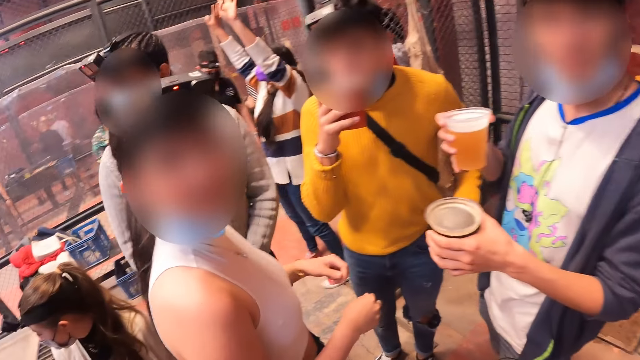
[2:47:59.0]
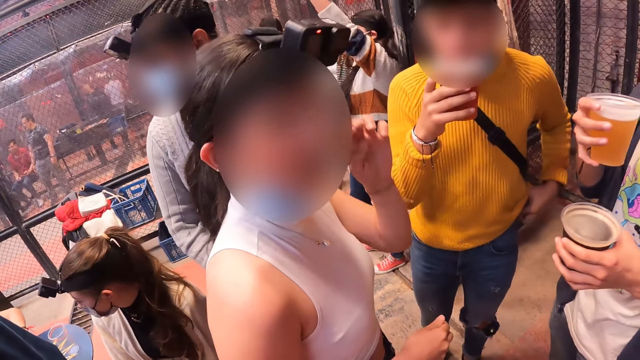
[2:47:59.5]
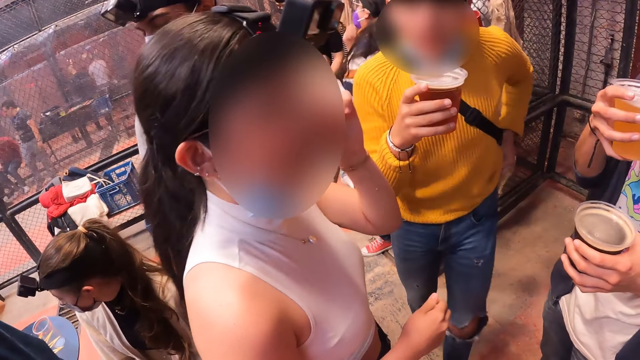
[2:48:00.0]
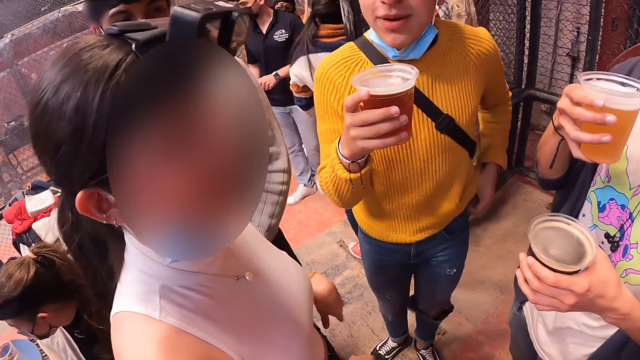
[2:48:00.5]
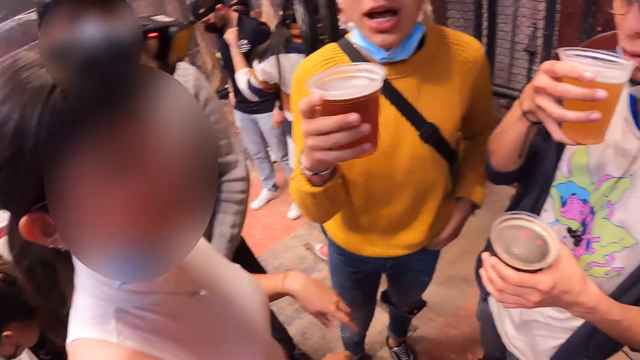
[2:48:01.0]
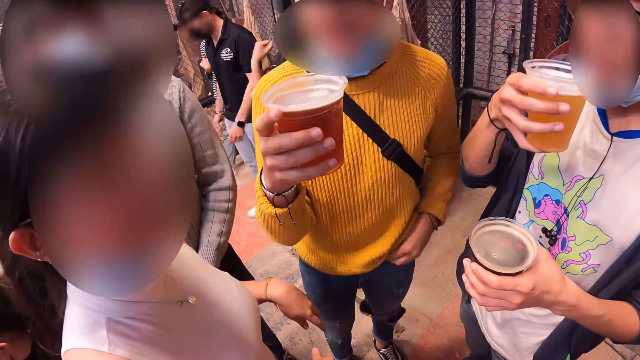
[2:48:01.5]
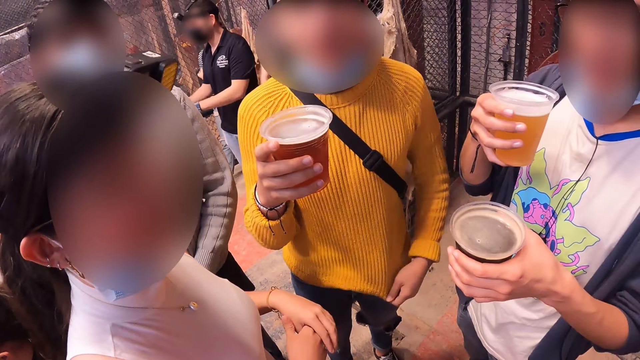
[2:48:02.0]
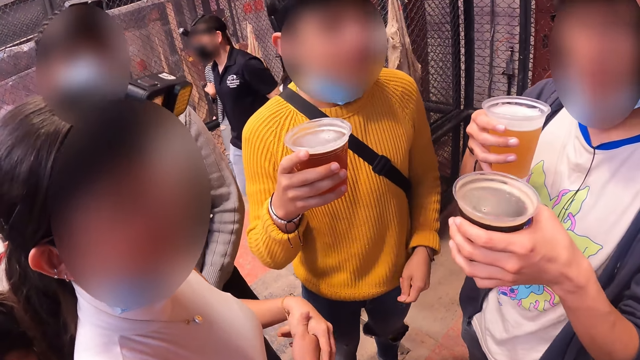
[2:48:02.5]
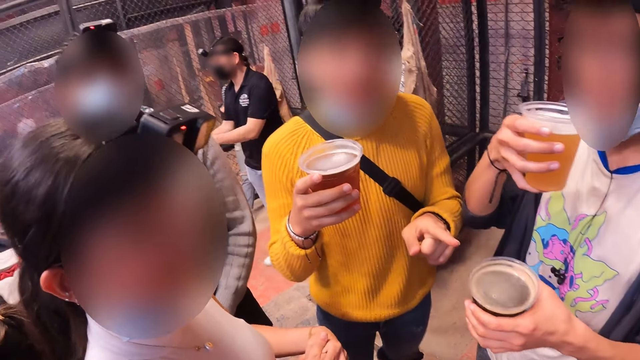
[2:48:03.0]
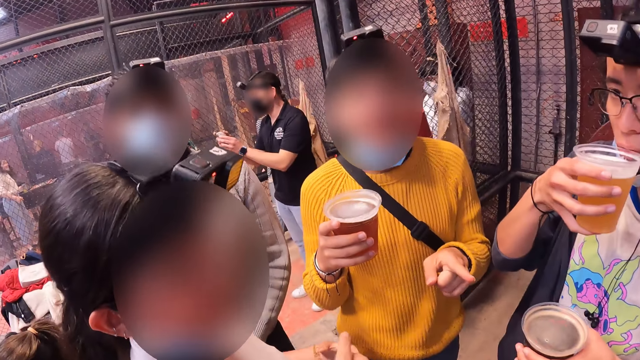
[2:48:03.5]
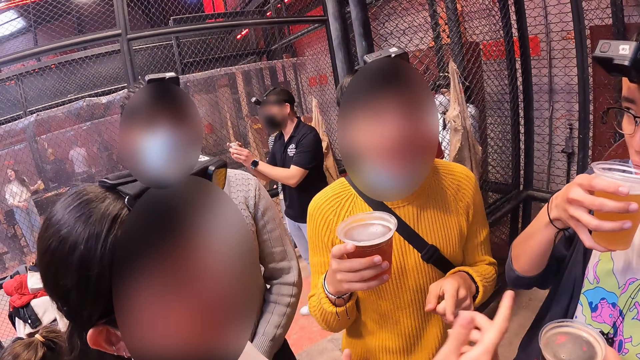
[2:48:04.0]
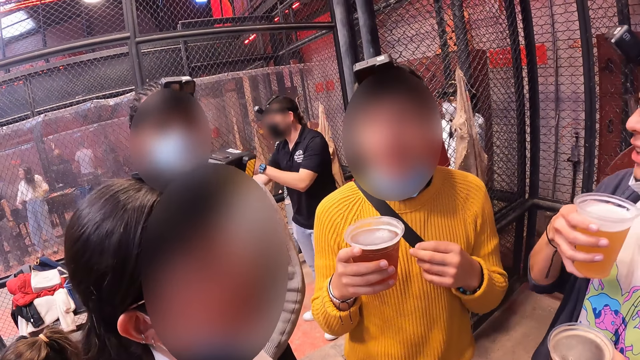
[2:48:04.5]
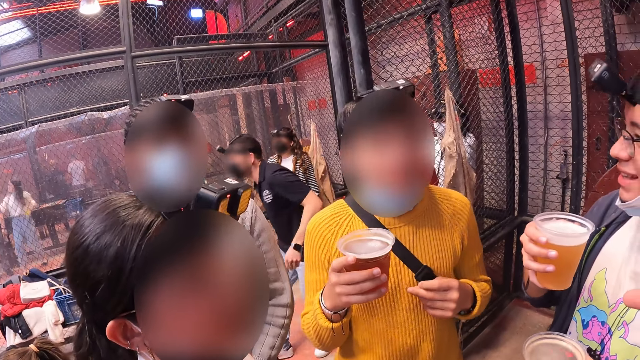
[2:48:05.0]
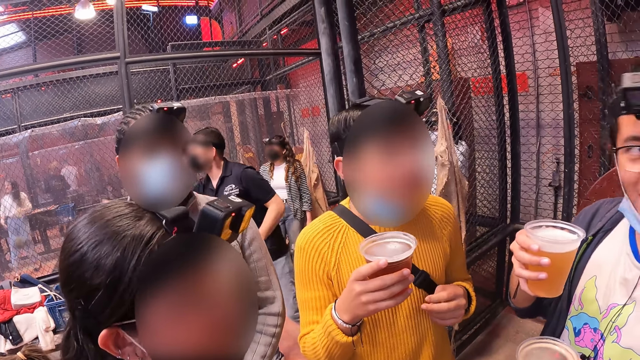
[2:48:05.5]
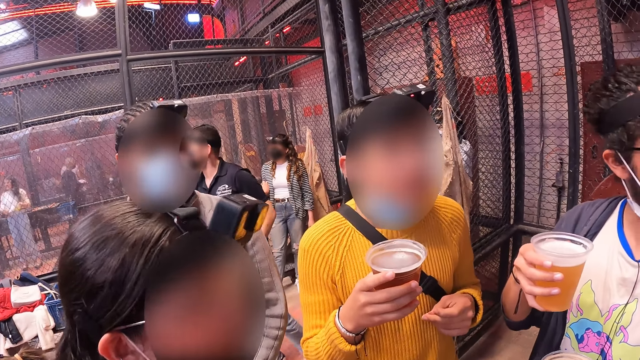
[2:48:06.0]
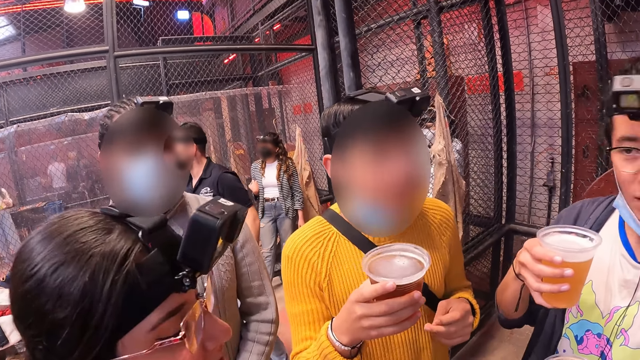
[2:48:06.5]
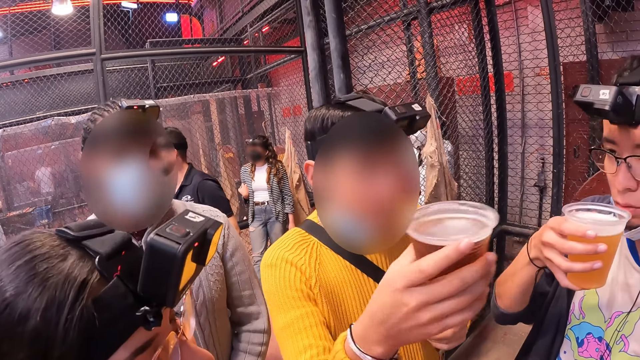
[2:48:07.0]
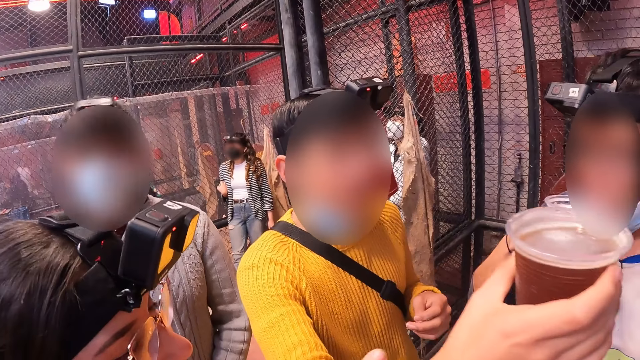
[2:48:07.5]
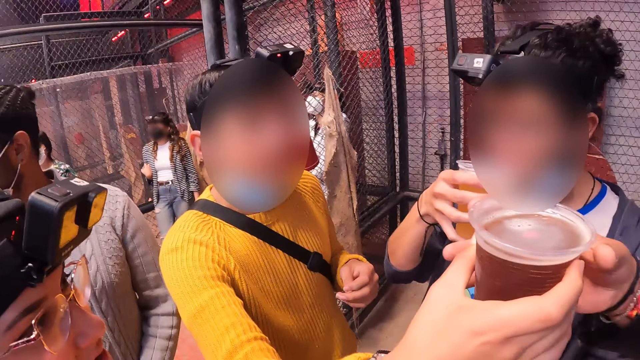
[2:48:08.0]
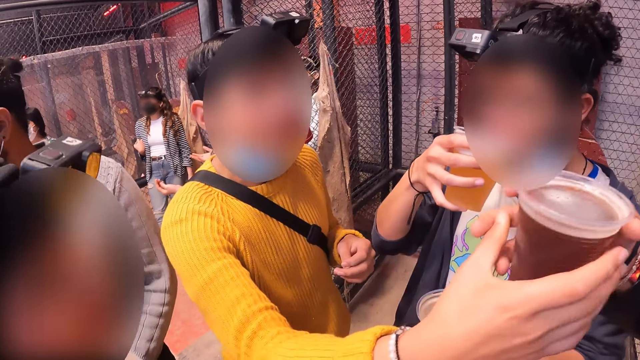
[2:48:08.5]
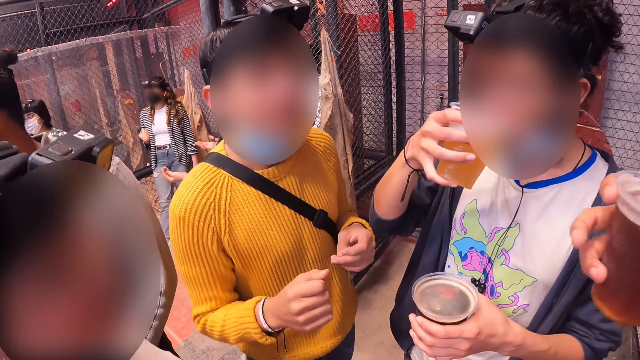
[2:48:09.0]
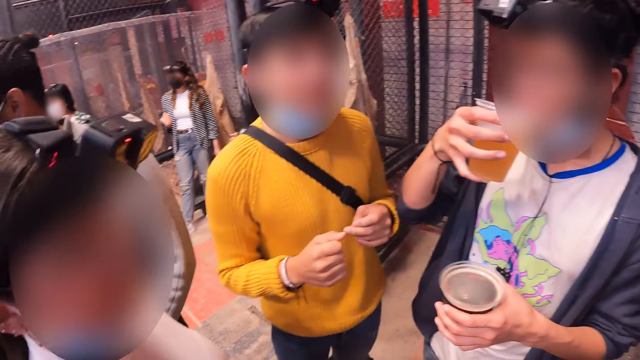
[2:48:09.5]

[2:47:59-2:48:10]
The camera wearer interacts with a girl, a guy and another guy. They stare around the room. The first guy passes his drink to someone.

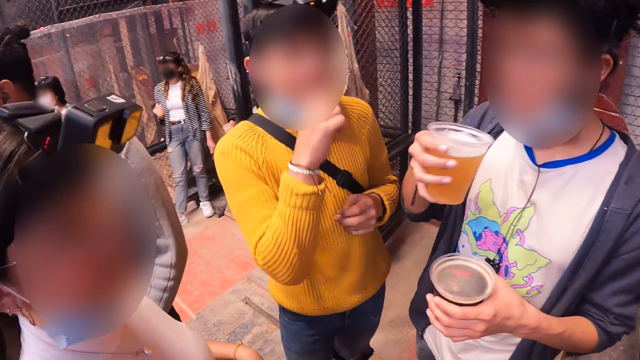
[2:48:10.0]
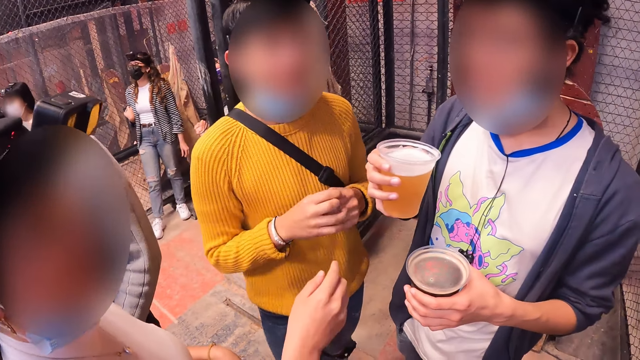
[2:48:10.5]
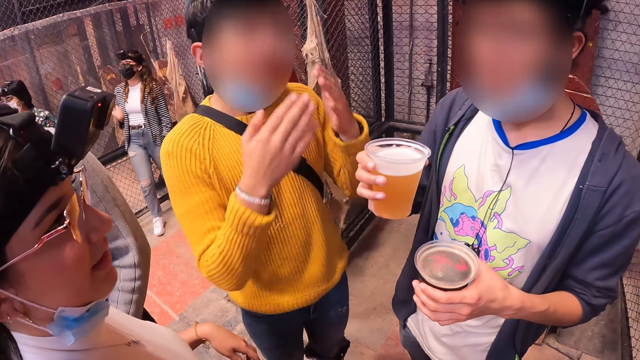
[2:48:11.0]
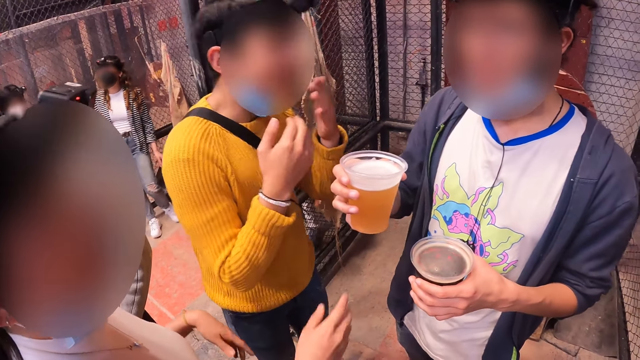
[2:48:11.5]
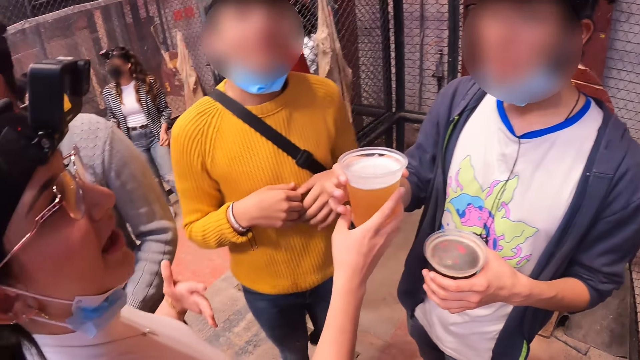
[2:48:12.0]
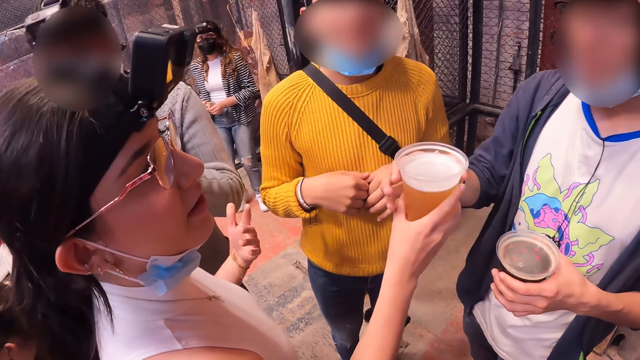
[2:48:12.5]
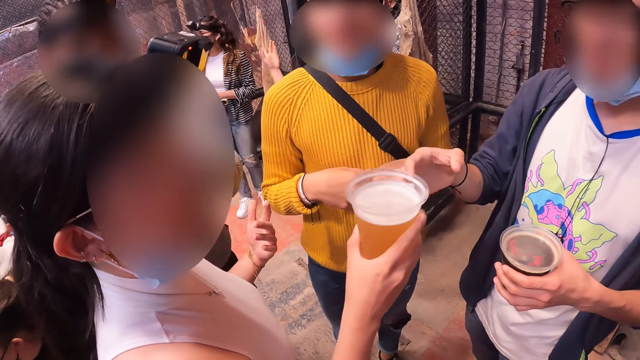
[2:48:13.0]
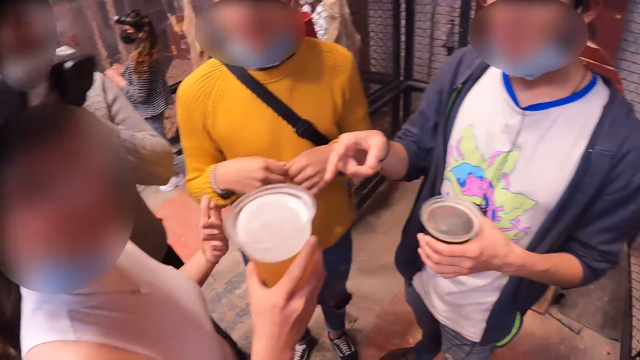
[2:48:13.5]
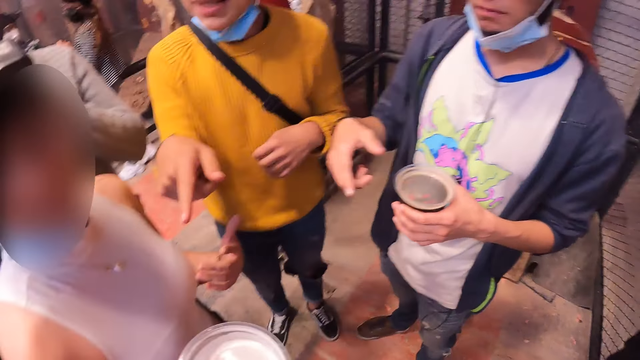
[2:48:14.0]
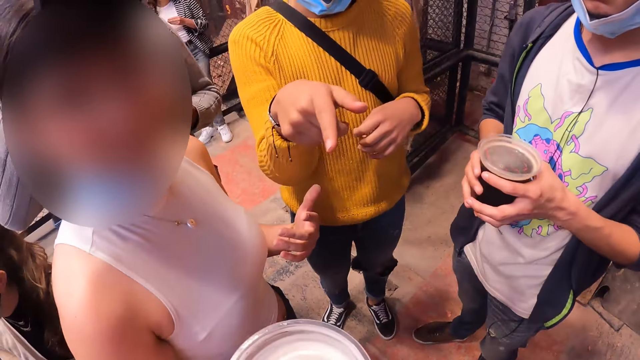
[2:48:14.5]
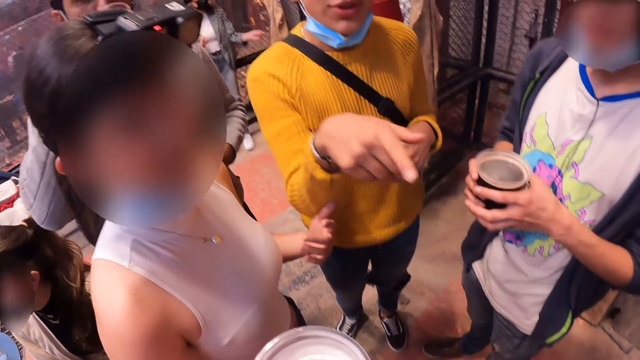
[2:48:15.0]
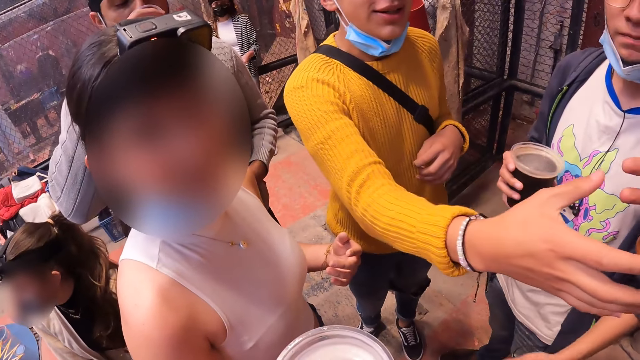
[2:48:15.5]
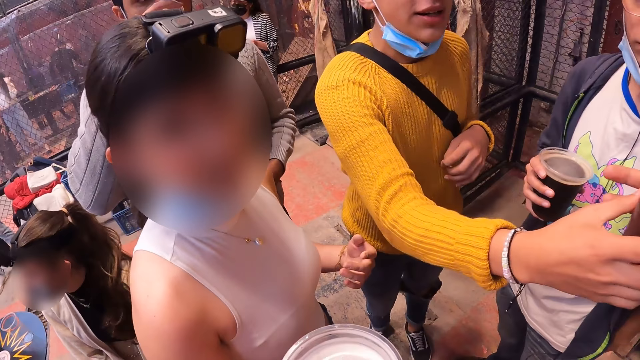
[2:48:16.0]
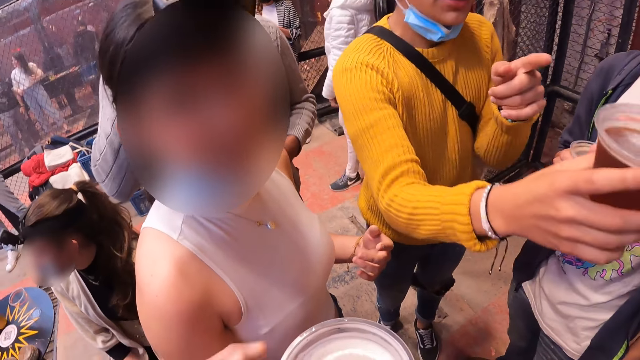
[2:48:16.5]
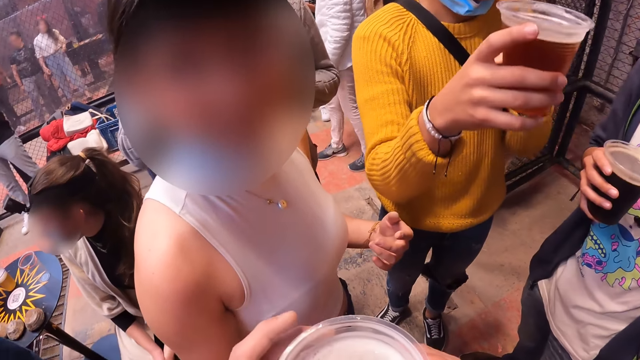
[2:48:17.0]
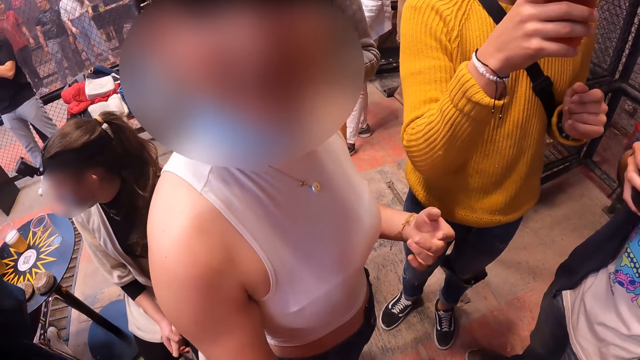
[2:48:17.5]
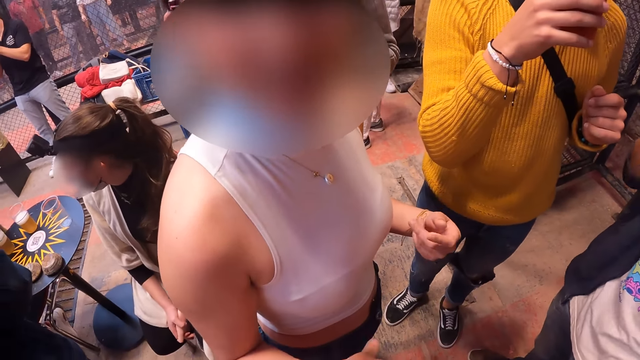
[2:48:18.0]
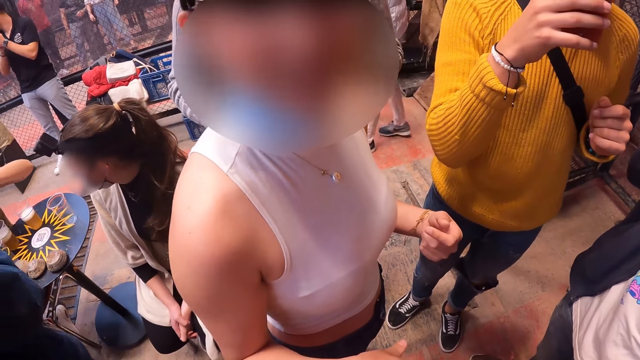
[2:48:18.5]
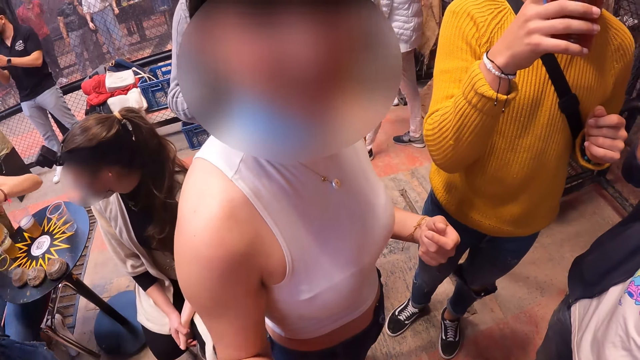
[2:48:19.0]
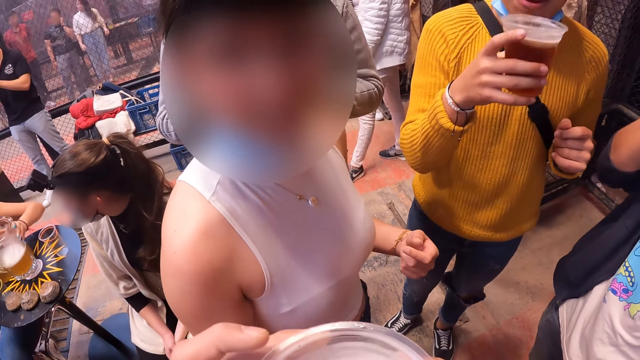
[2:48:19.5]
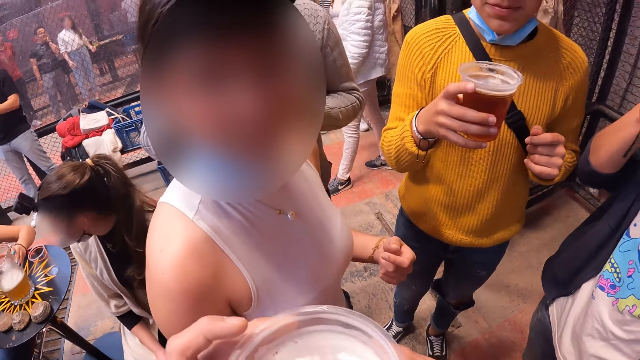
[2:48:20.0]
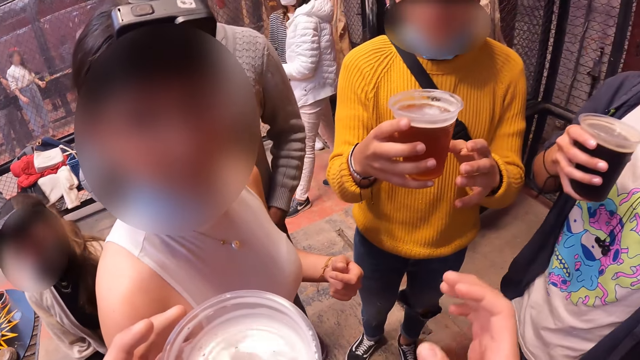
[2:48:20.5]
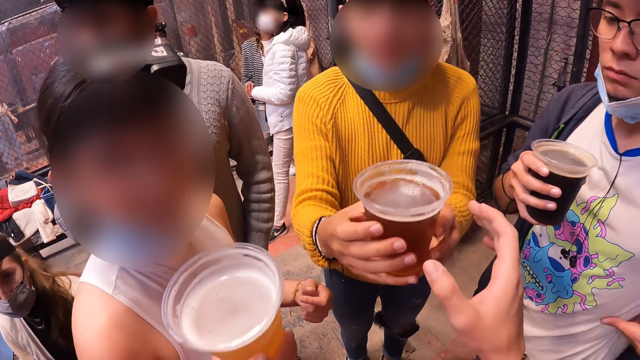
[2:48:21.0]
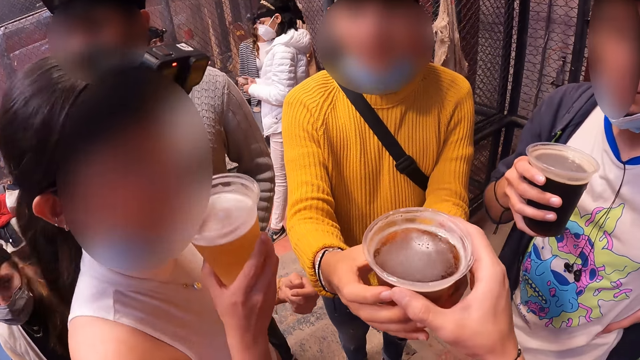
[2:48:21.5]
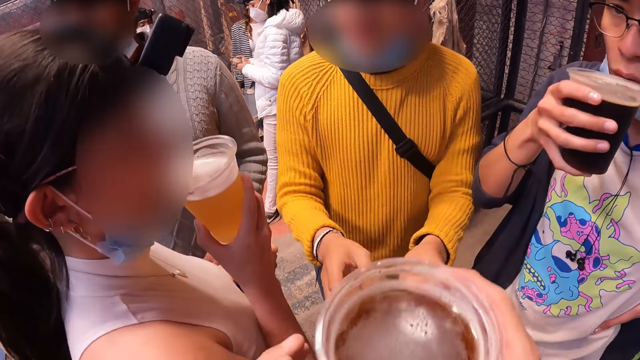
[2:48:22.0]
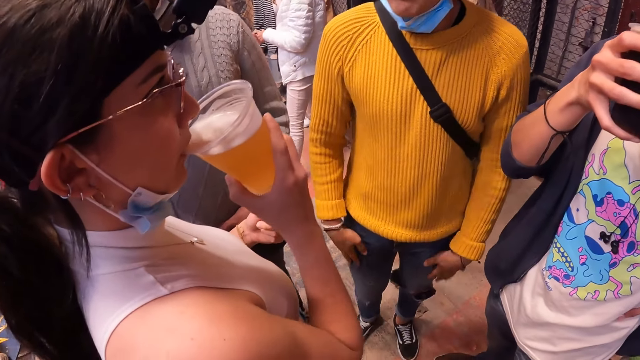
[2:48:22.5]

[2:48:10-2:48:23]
A guy passes a drink in his right hand to a girl. A woman talks to the camera wearer. The girl passes her drink to the camera wearer. Another guy collects a drink with his right hand from someone. The camera wearer passes the drink in his left hand to the girl. He collects a drink from the other guy with his right hand.
